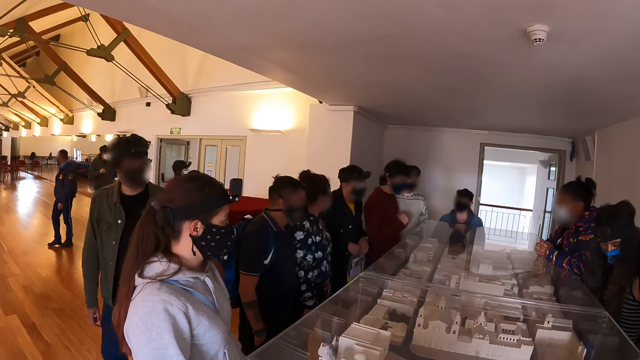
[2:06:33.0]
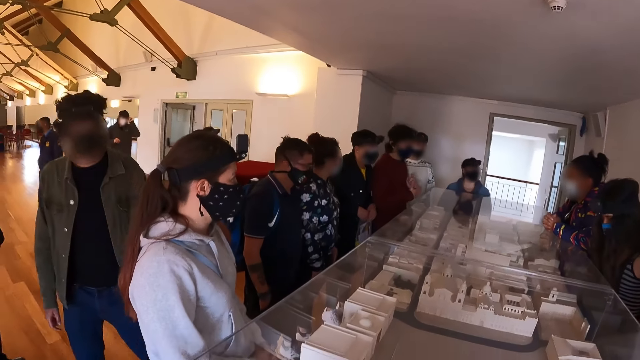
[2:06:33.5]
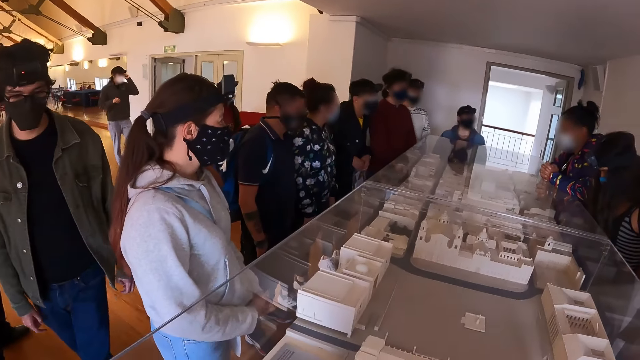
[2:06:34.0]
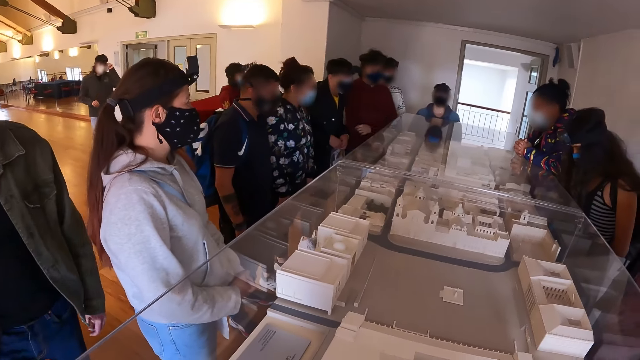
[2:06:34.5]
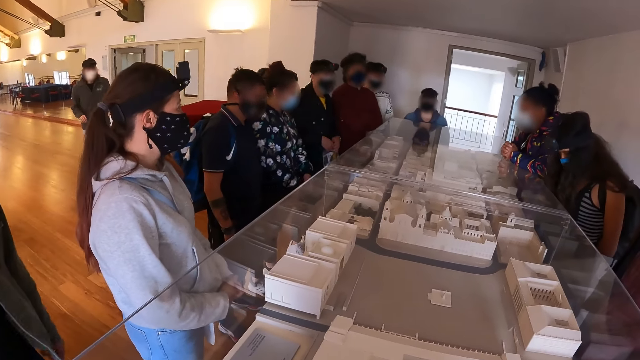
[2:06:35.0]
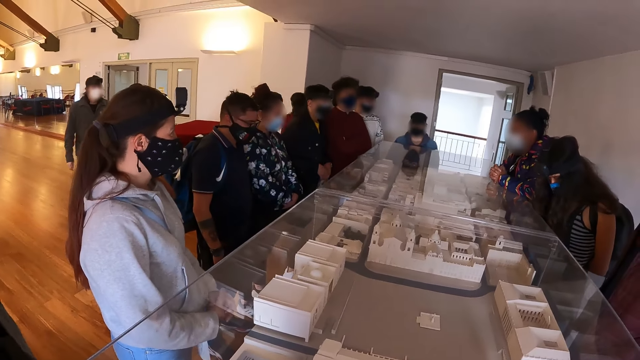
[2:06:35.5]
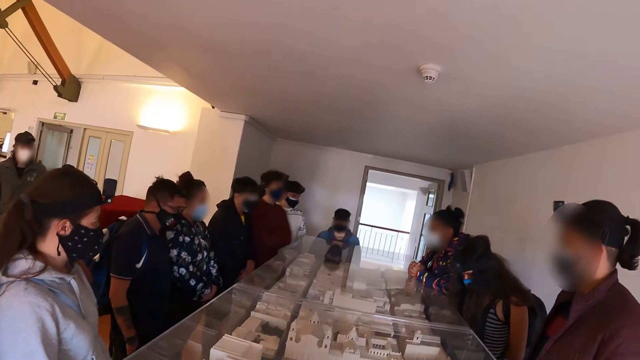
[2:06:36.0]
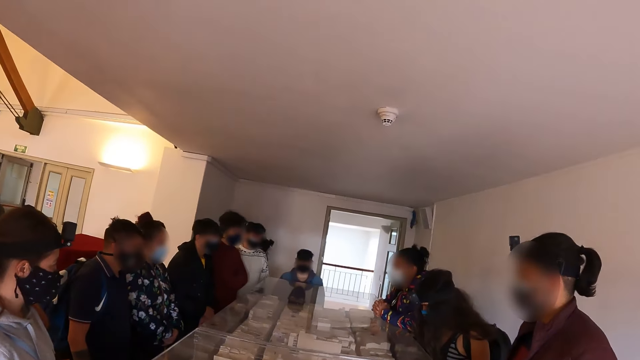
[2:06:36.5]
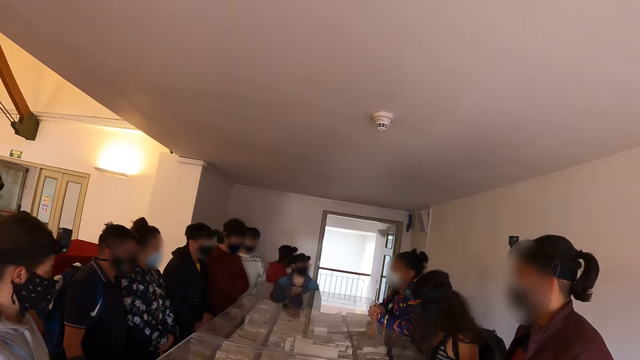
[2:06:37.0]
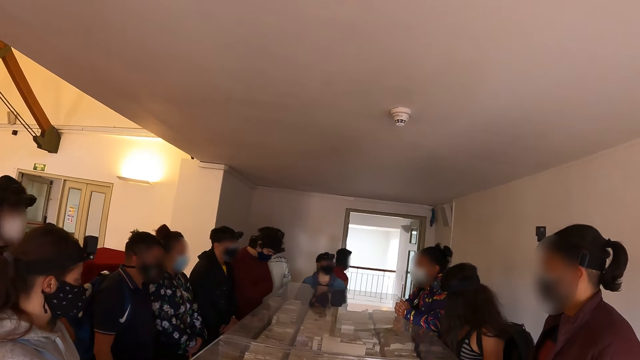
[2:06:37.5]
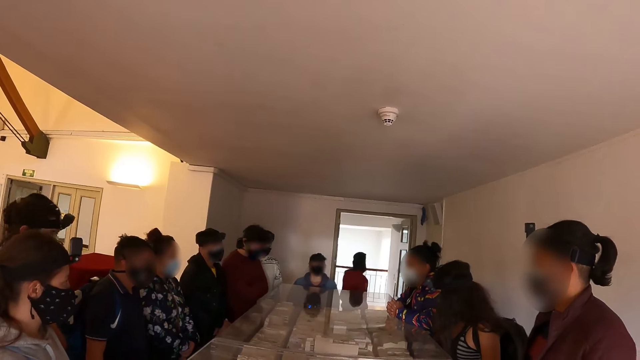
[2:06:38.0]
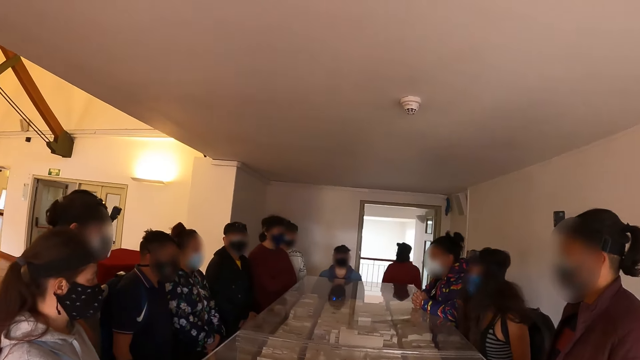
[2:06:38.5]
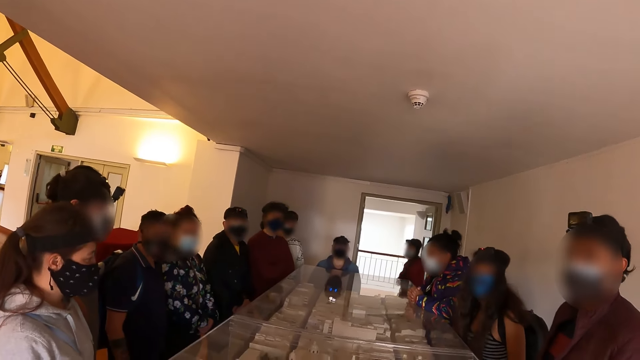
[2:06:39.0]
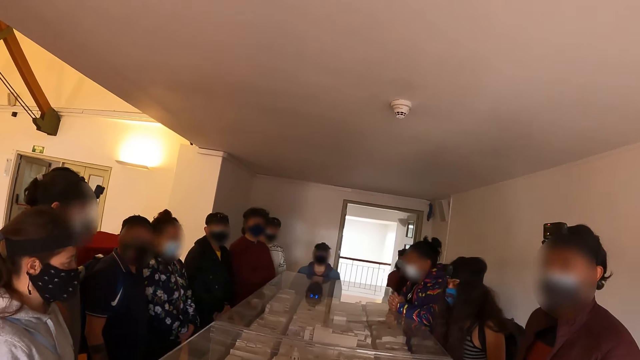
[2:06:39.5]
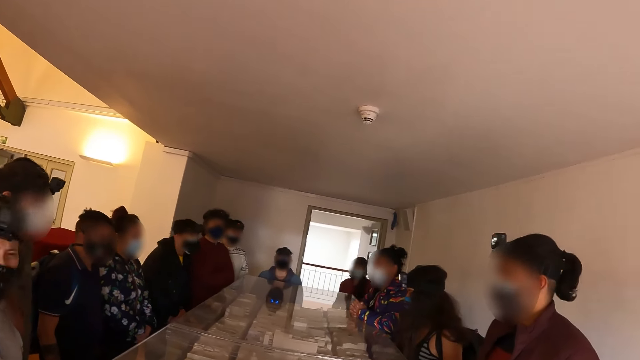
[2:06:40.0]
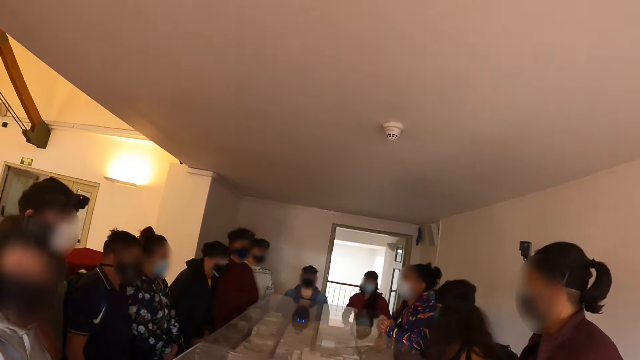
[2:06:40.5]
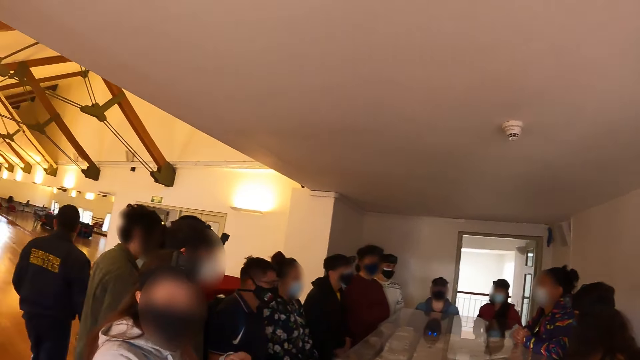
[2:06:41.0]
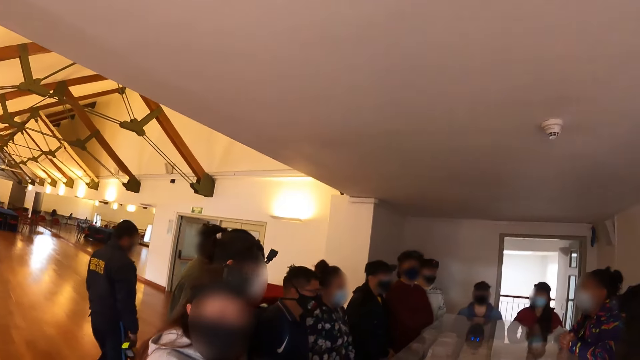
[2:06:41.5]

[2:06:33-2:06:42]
The camera wearer looks at a diorama. They look around.

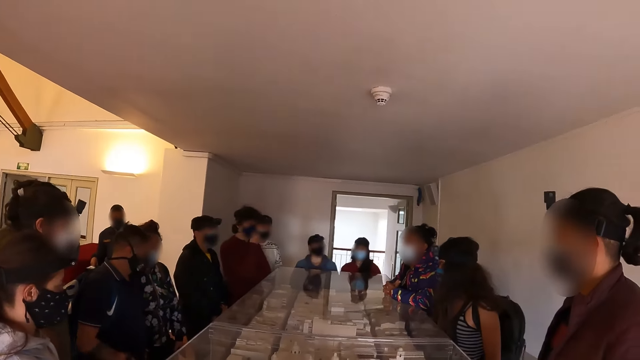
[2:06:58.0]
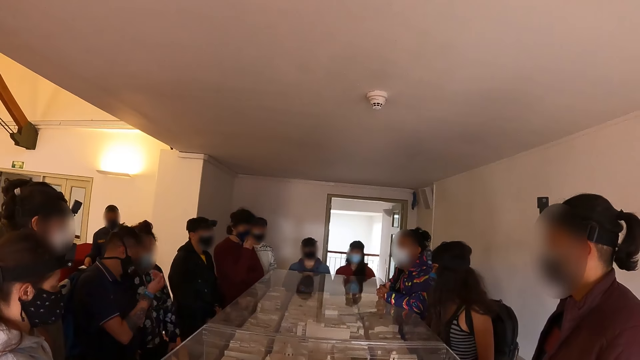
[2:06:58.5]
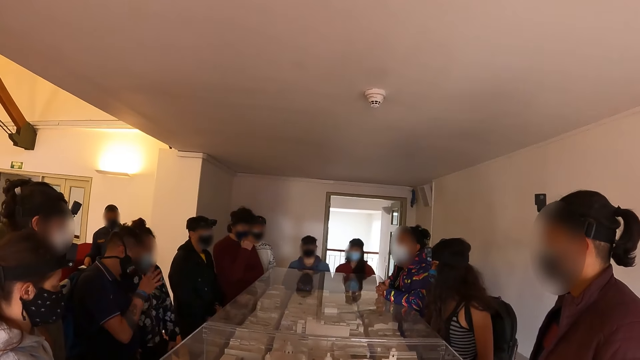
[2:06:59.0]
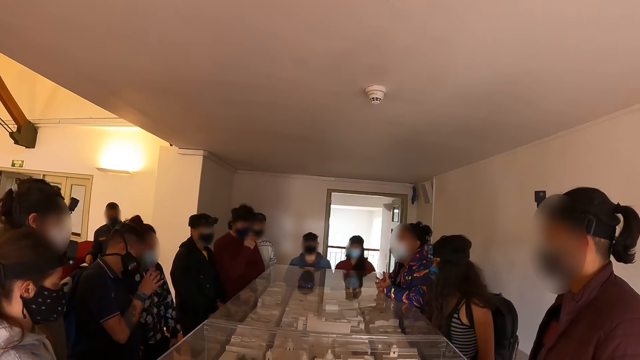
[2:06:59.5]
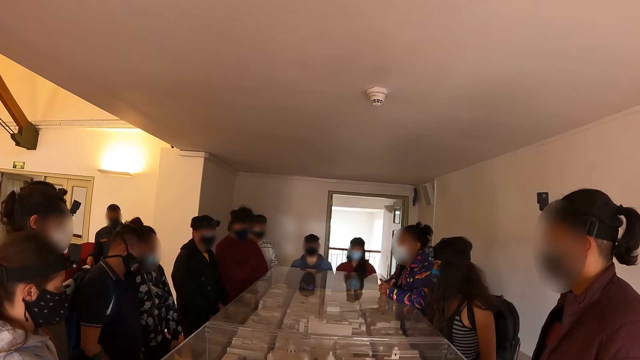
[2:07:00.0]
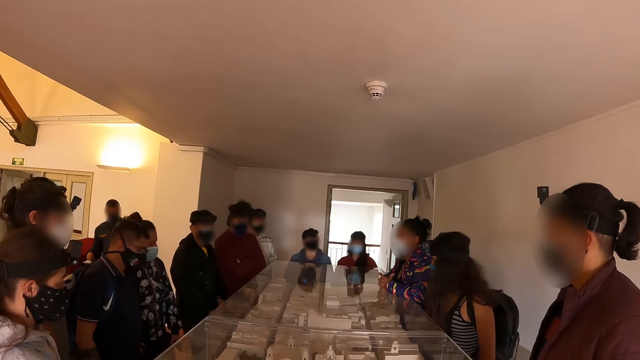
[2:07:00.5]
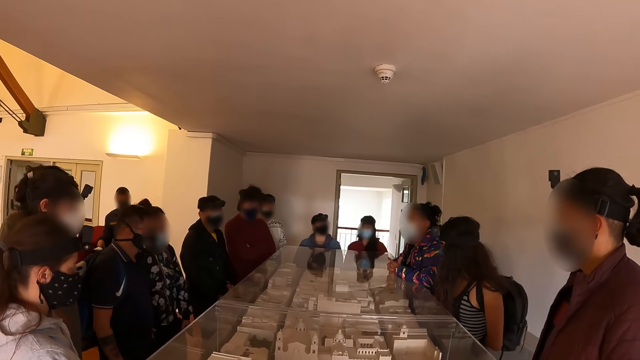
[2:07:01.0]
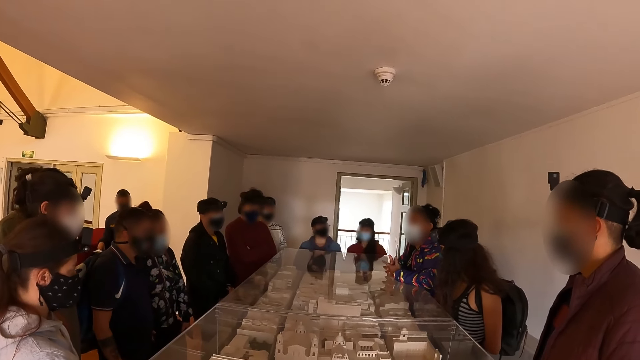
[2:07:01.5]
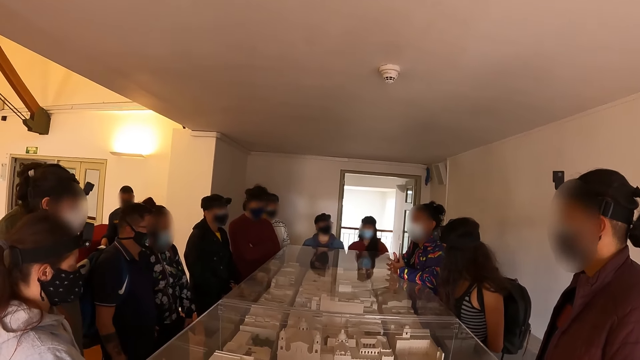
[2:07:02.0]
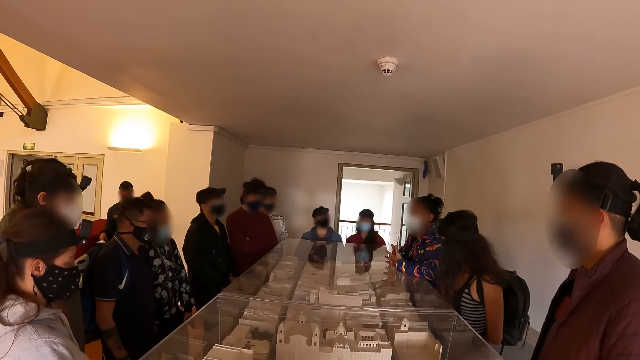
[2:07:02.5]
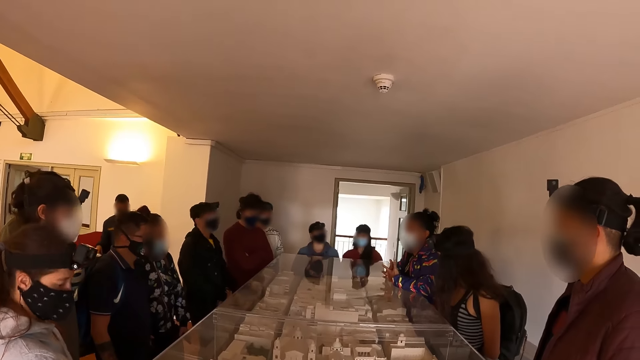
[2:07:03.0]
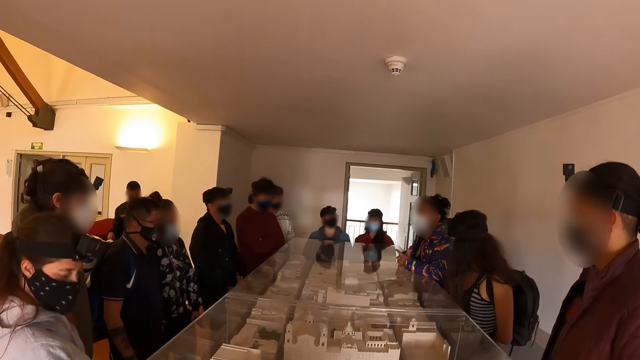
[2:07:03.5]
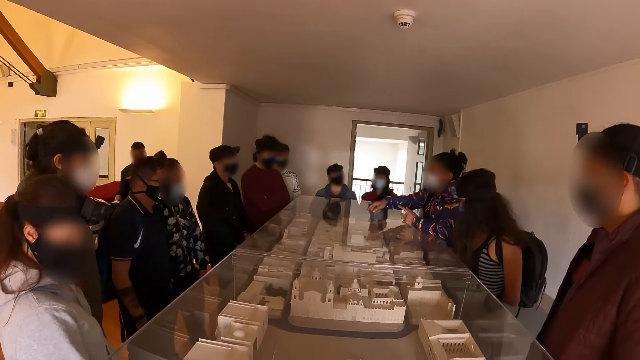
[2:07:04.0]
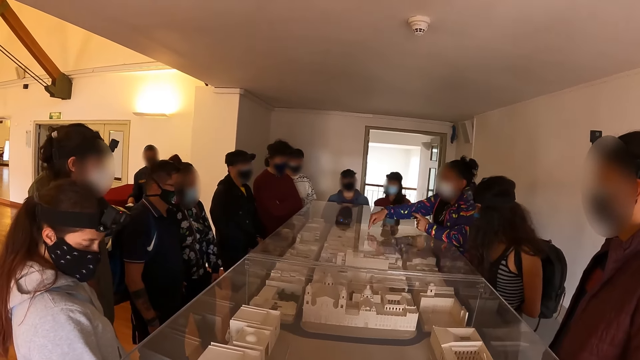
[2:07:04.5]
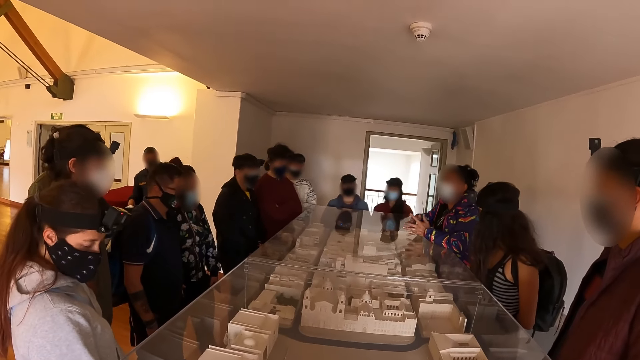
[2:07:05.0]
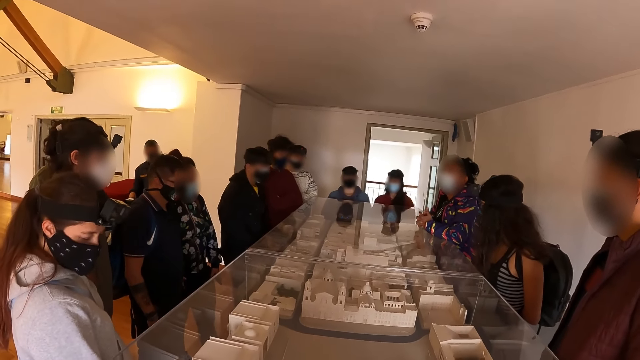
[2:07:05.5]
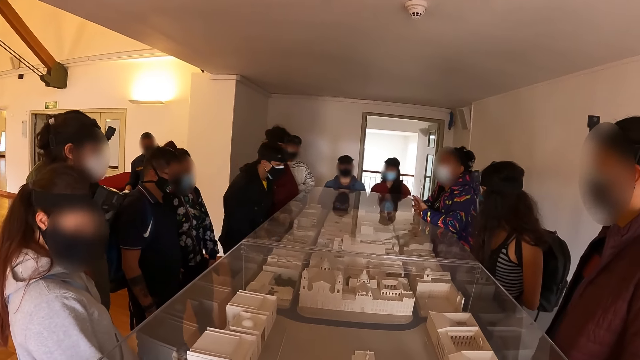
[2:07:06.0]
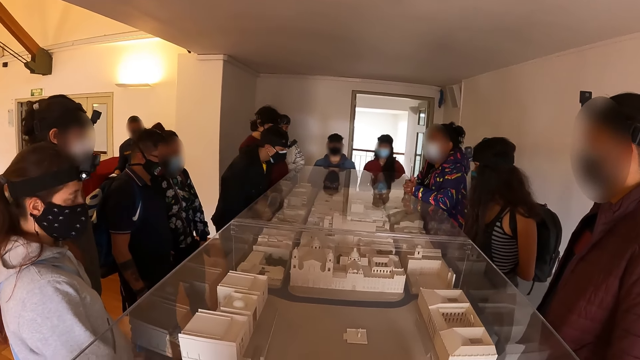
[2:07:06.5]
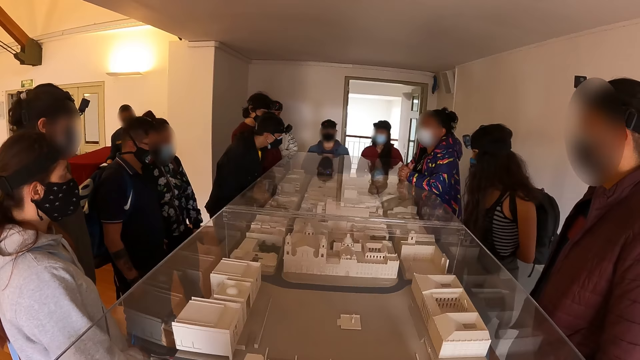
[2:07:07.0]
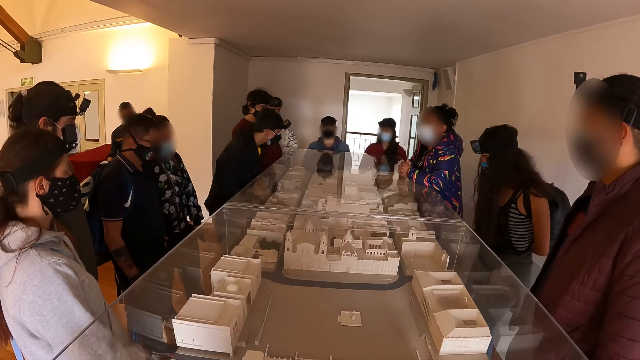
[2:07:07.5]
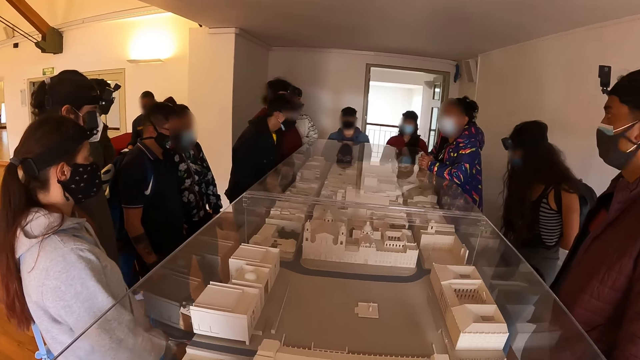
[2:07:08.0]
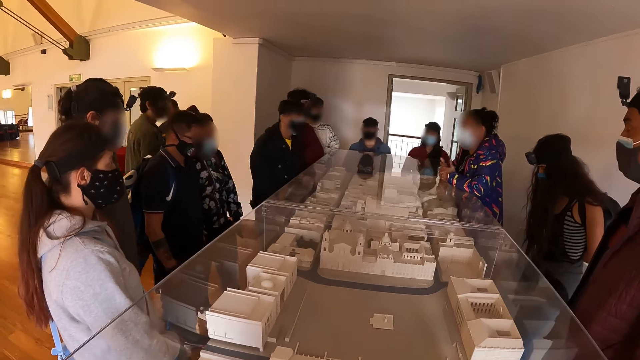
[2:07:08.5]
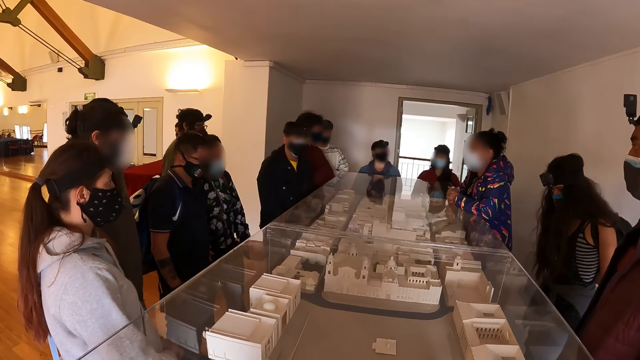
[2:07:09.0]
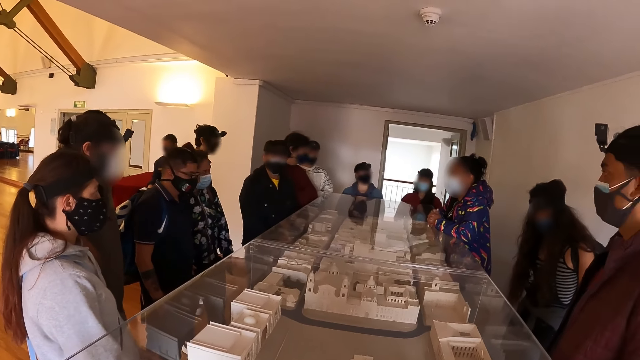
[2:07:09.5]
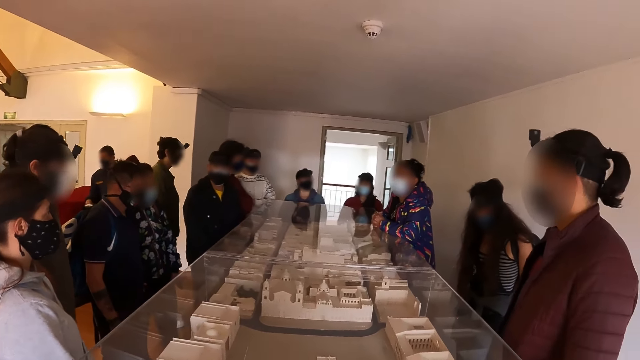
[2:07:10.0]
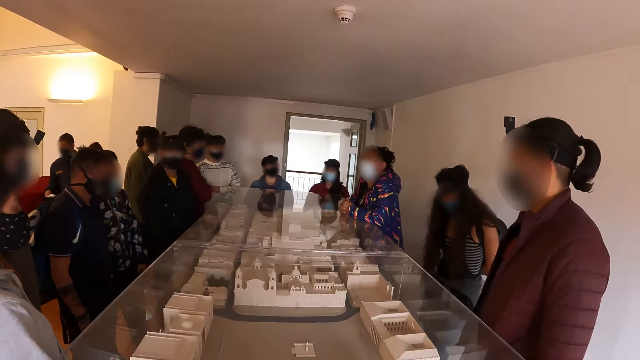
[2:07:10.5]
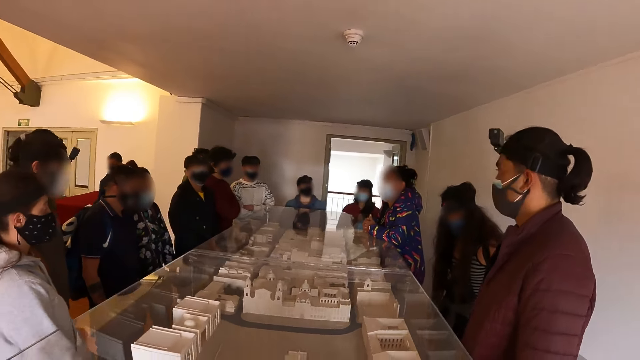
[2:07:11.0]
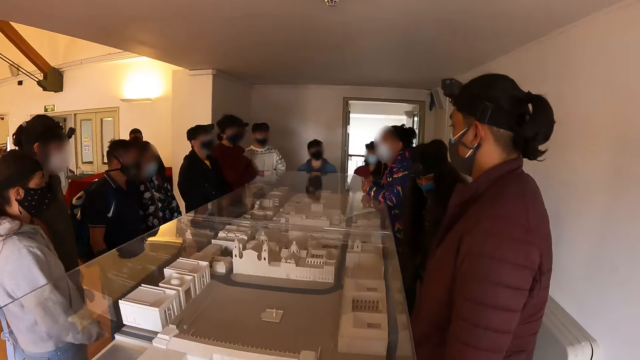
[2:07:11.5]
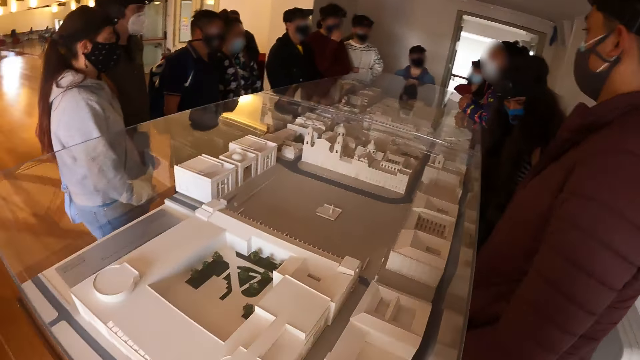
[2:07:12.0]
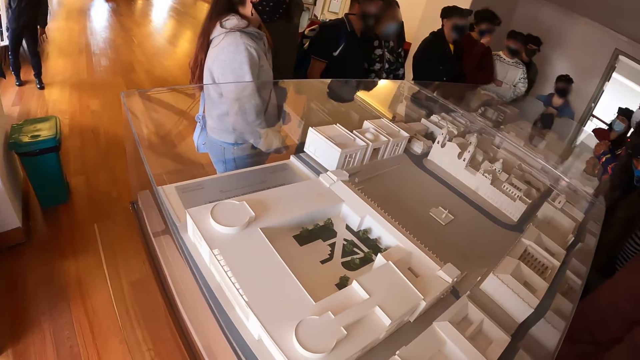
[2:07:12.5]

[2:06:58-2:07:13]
The camera wearer stands next to a diorama. They look at the diorama.
